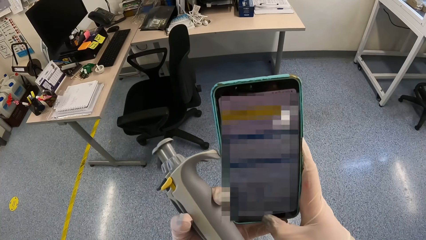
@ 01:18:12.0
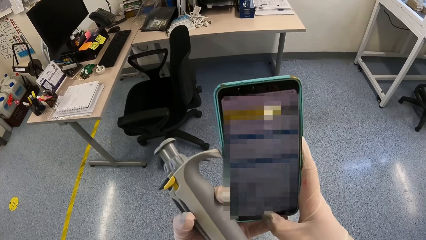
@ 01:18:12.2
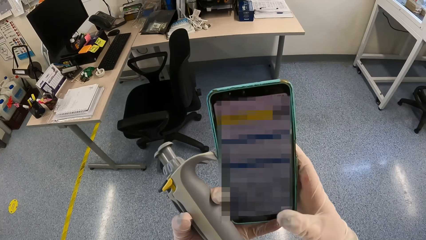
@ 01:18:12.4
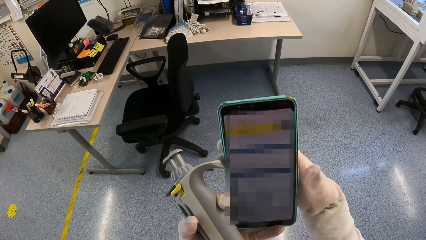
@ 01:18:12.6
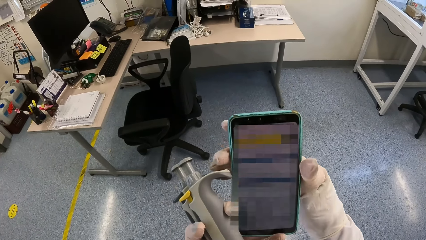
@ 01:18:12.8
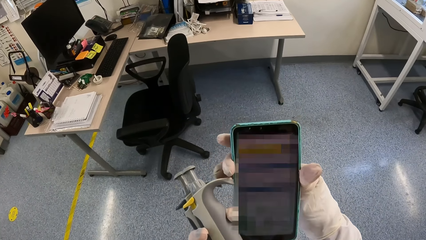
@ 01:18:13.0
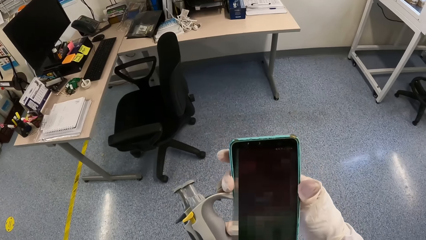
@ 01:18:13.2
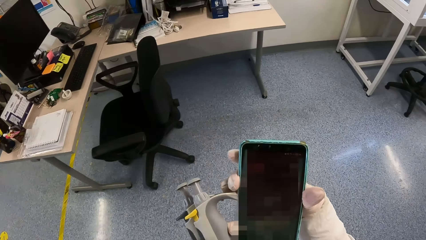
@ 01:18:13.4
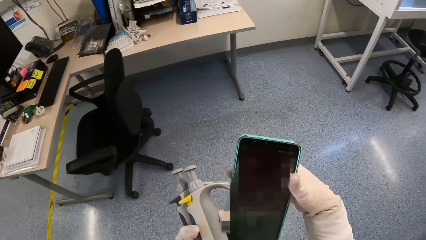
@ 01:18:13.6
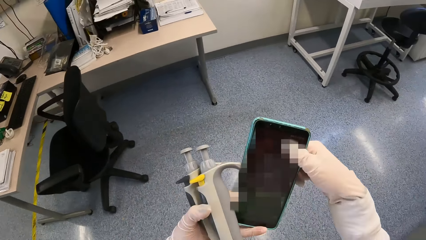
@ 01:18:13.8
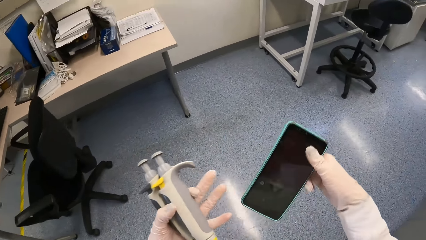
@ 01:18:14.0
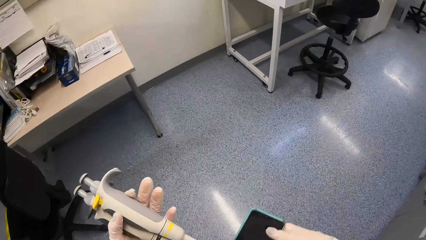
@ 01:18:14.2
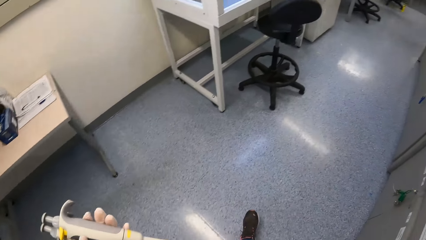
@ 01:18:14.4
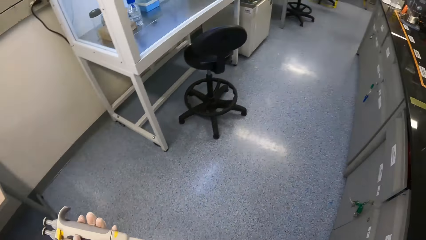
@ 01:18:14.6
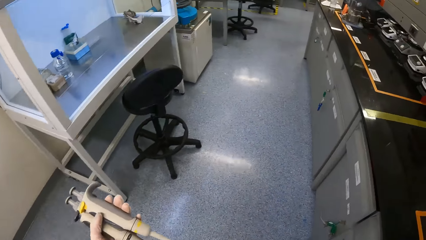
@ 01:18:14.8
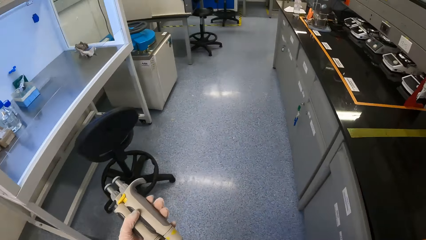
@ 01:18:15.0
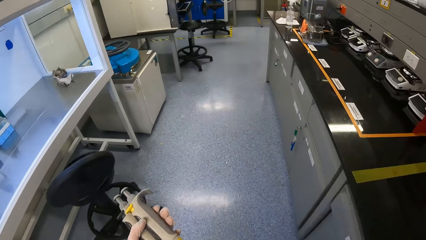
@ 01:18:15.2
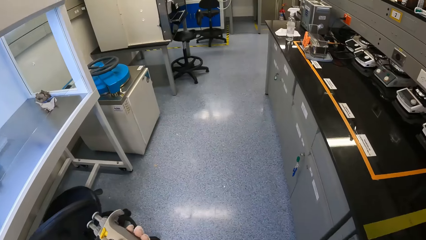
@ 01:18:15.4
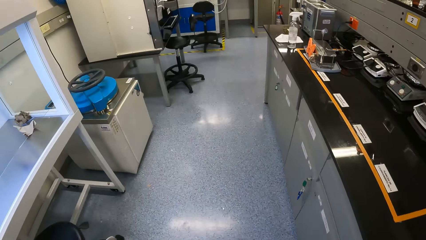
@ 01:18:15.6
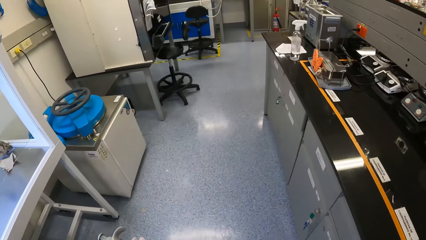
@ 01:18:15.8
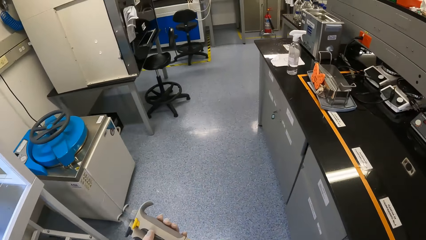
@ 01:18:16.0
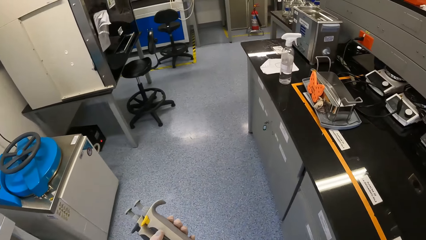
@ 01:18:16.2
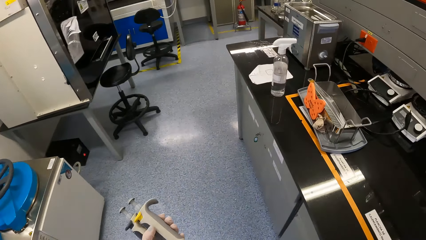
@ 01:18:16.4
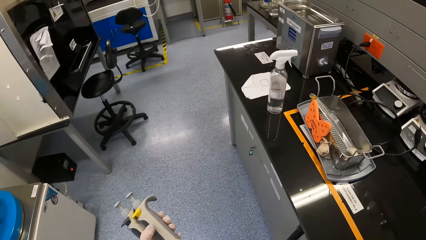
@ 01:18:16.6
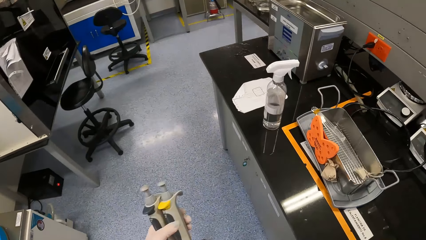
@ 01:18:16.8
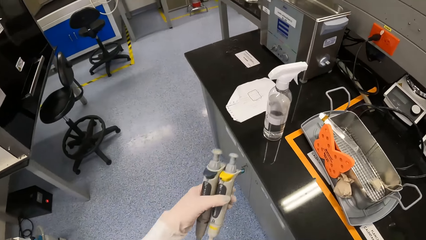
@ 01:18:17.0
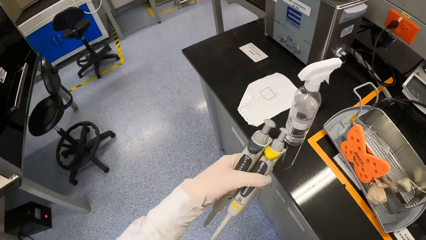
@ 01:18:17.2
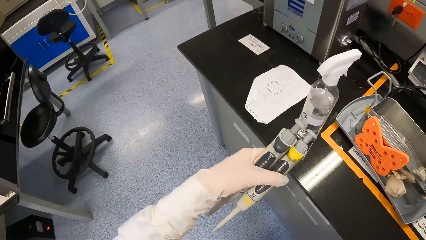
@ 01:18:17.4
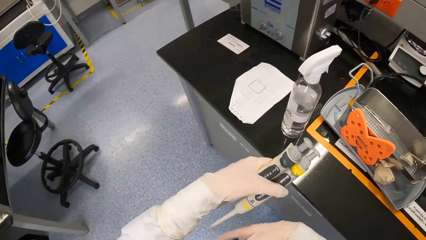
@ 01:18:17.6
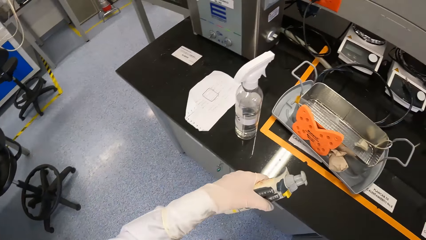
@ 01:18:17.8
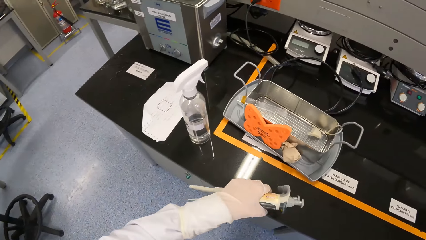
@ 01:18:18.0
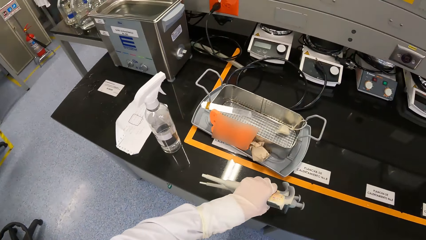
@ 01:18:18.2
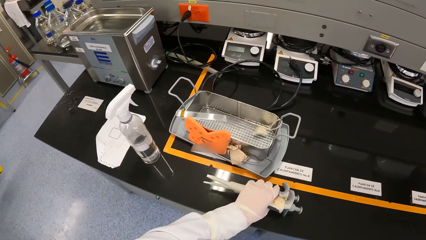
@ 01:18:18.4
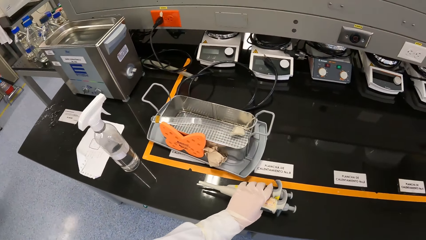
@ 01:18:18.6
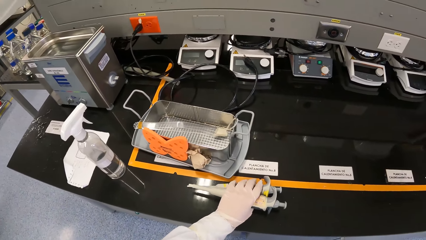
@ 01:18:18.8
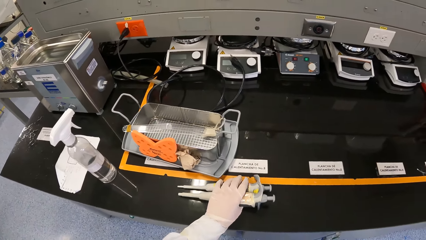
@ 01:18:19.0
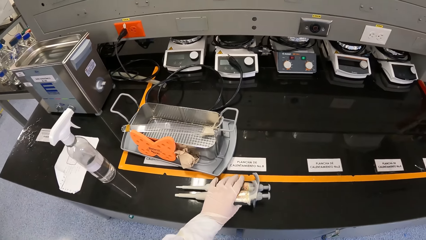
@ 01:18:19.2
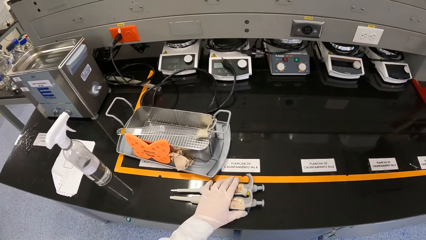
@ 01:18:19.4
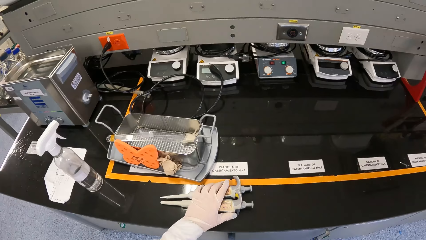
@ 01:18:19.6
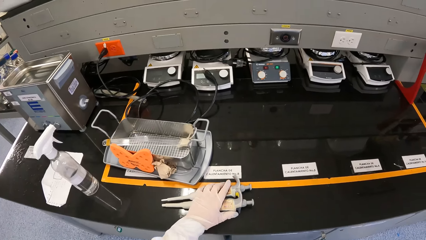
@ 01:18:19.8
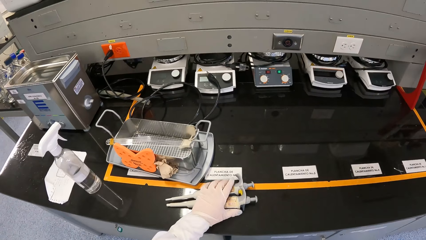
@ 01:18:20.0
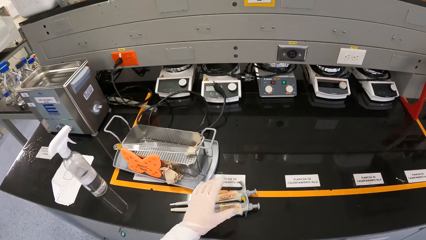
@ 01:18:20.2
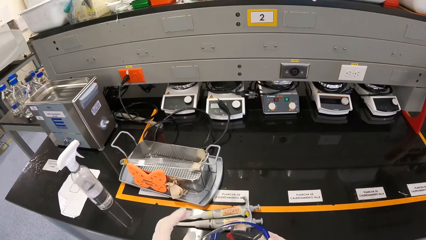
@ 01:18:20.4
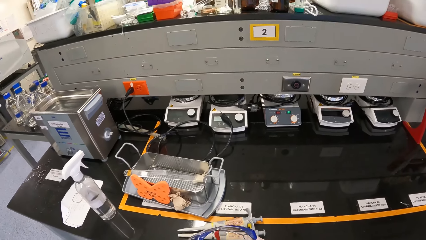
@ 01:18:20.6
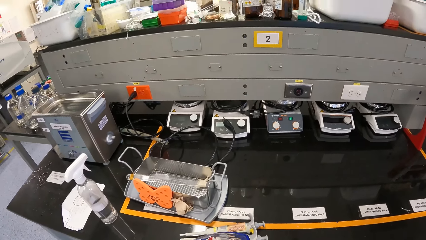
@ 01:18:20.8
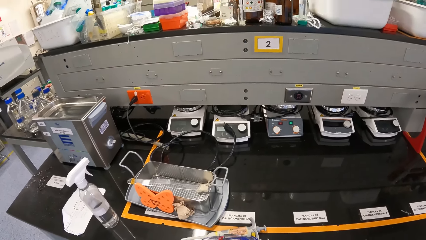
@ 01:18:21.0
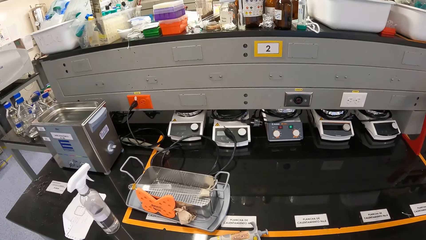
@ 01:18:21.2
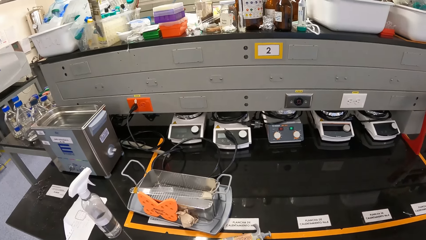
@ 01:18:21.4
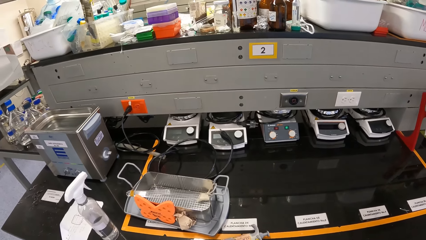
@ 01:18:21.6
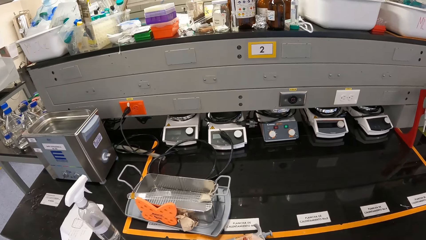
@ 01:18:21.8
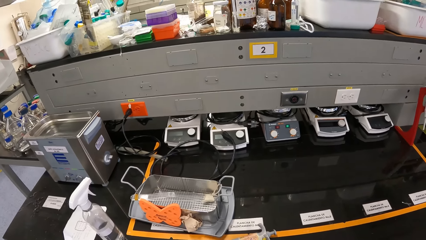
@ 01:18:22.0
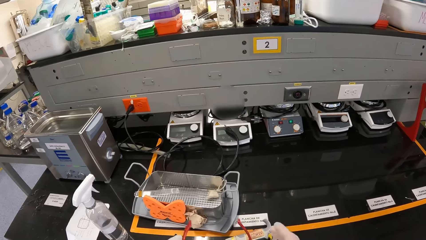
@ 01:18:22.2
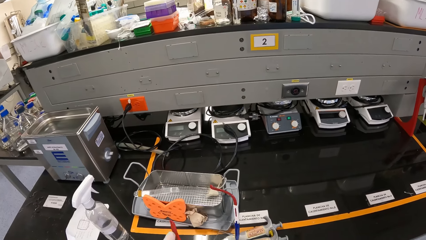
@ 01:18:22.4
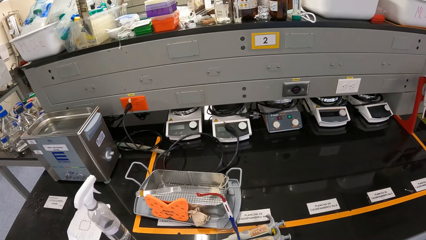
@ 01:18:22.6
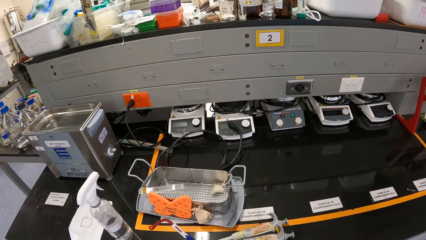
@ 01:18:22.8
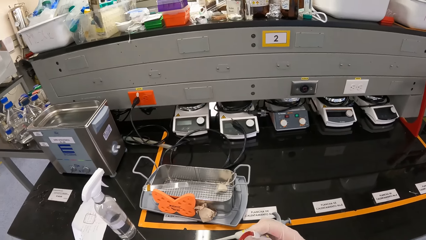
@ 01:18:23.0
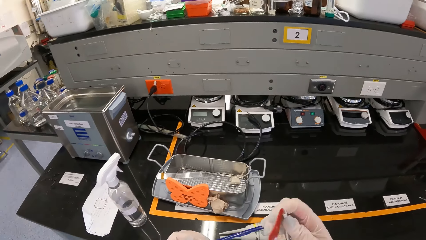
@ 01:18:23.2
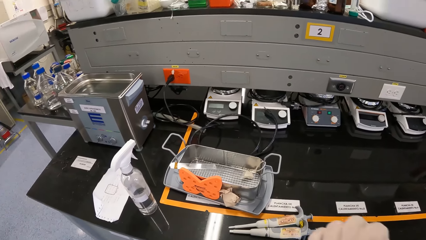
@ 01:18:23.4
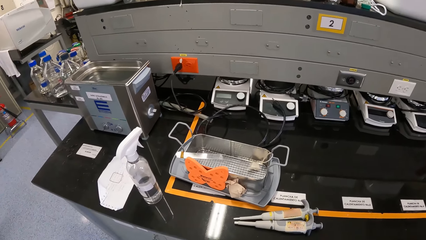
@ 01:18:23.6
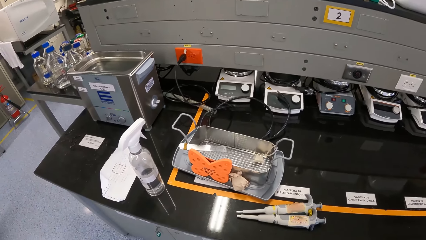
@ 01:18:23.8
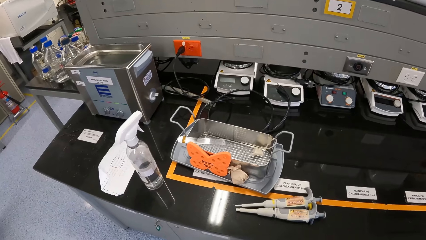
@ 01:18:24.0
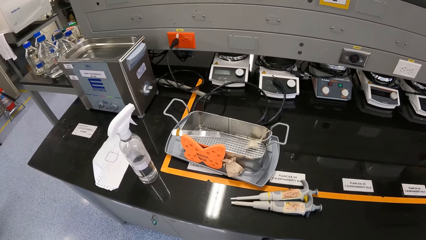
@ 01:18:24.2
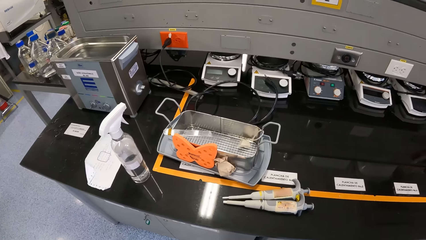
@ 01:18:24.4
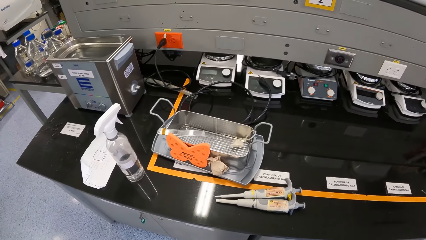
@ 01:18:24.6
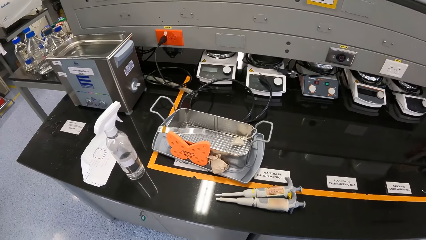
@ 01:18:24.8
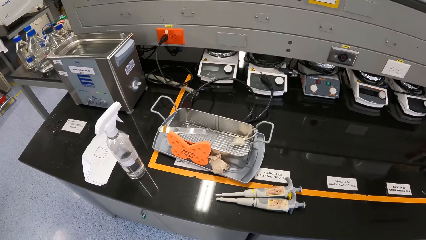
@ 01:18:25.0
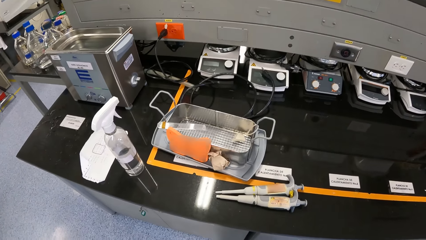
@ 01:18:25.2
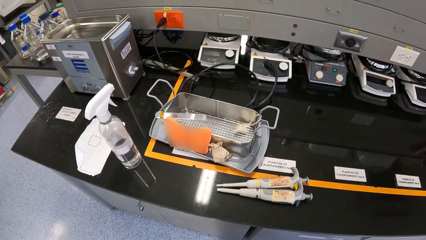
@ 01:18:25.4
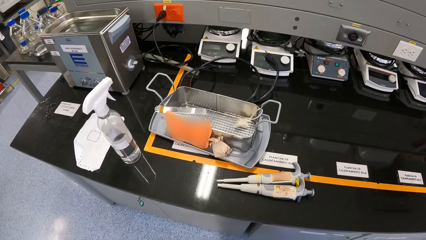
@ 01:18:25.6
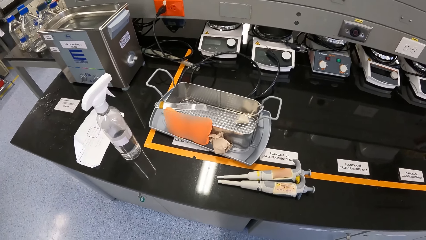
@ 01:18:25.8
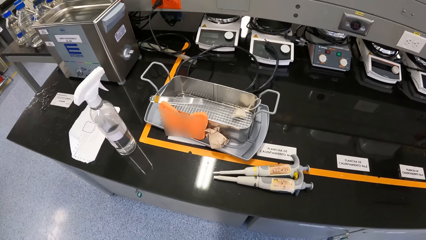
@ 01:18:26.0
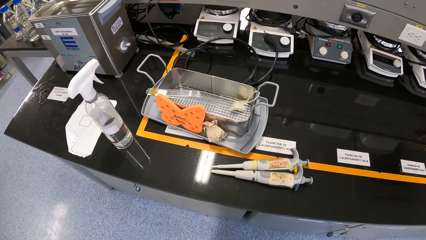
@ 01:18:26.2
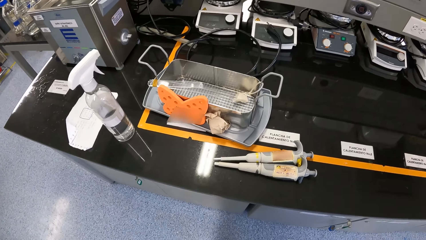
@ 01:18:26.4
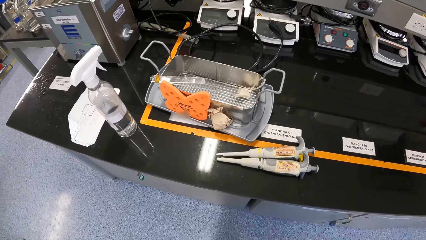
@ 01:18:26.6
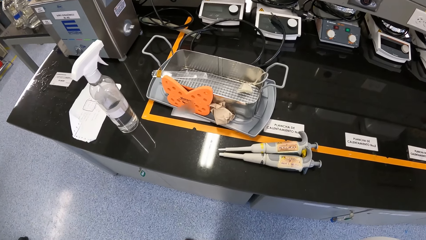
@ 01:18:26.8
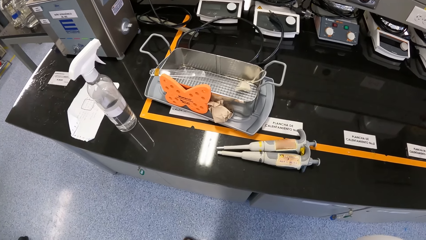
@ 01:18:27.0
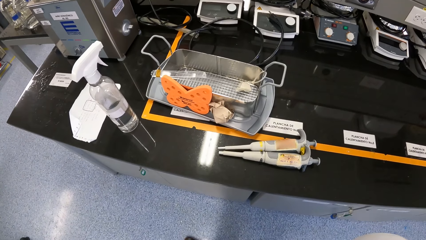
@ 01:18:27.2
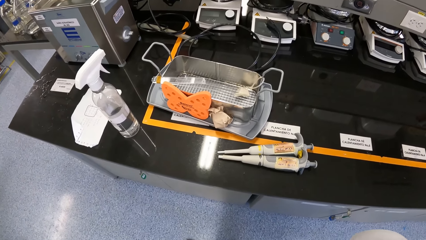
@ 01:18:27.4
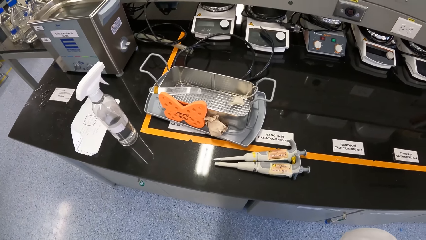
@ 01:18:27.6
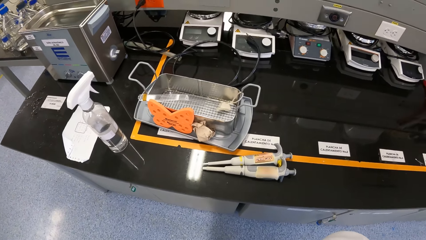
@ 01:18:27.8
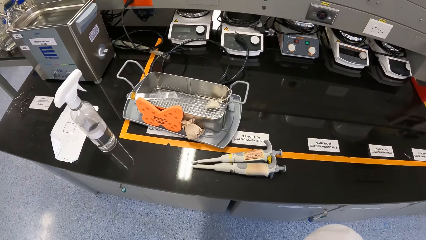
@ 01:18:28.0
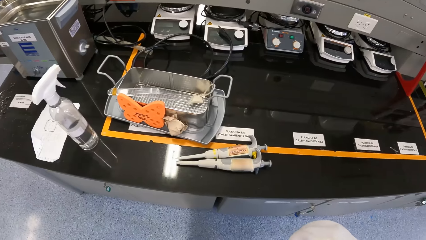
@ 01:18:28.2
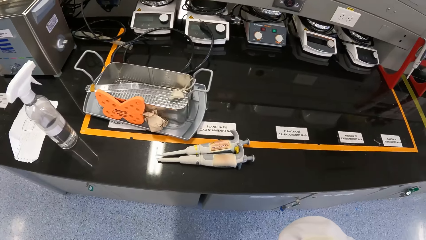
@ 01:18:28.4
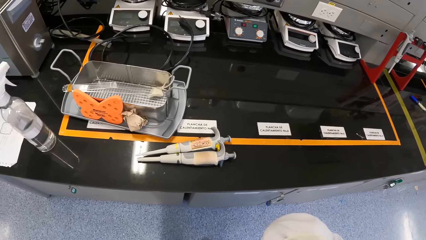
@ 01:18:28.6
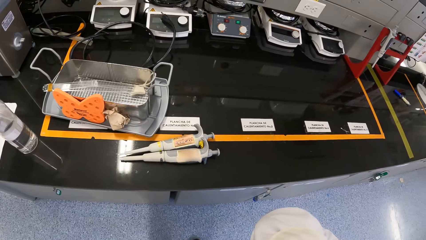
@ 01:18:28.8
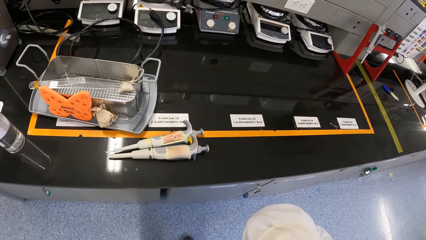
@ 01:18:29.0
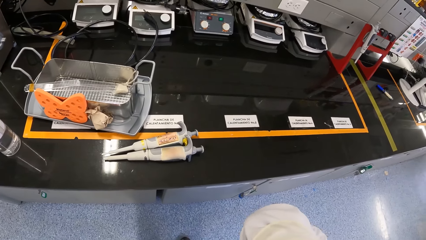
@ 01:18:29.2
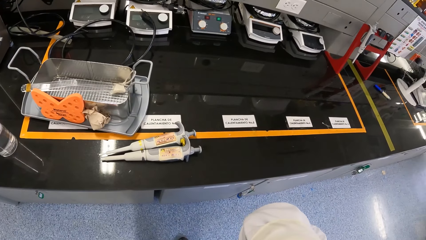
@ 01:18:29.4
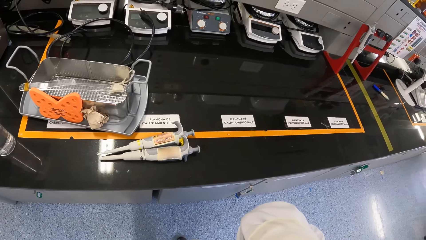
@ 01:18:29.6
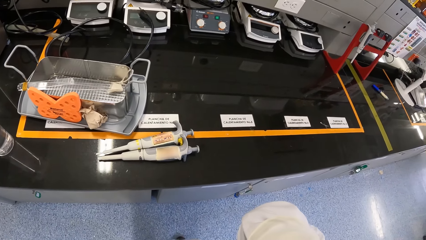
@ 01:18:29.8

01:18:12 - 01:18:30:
The camera wearer holds the phone with her right hand. She moves to a table in the laboratory. She places micropipettes on the table with her left hand. She holds a pair of goggles or eye glasses with both hands. She picks up the eye glasses. She puts the pair of goggles on her face with both hands.
